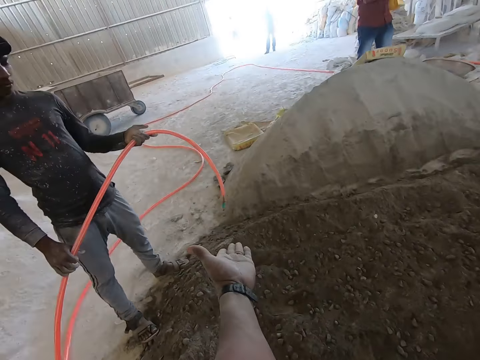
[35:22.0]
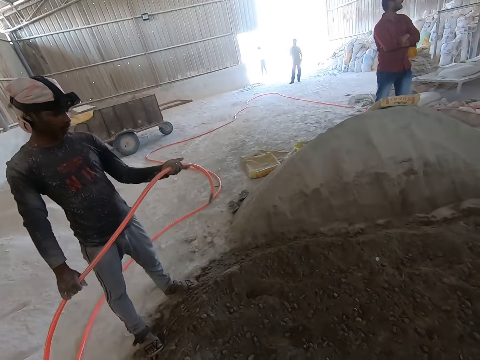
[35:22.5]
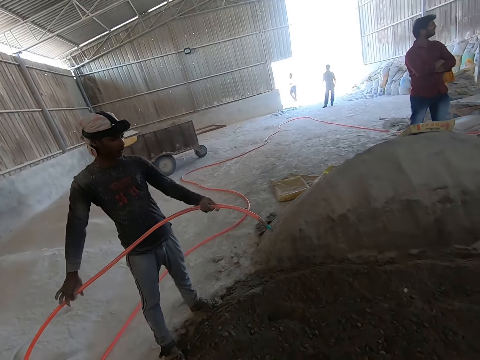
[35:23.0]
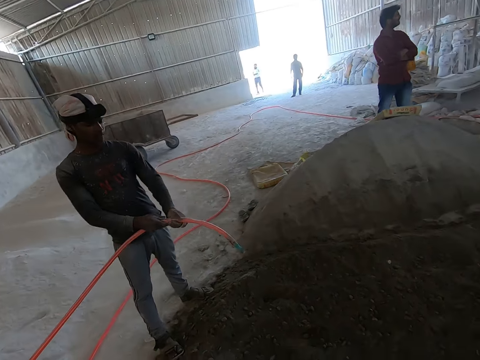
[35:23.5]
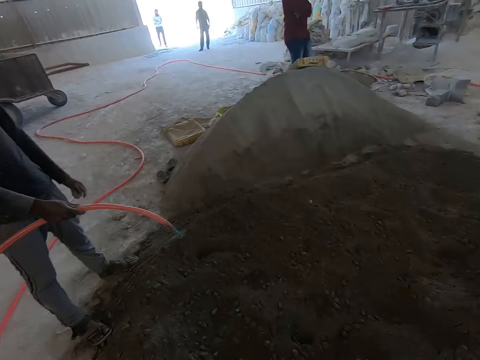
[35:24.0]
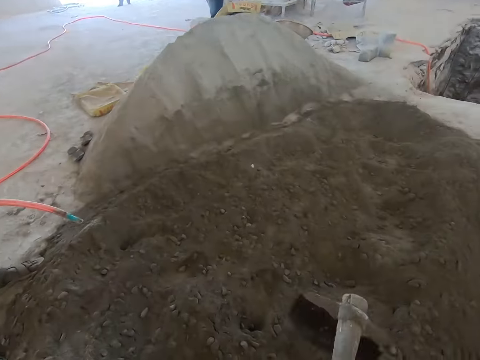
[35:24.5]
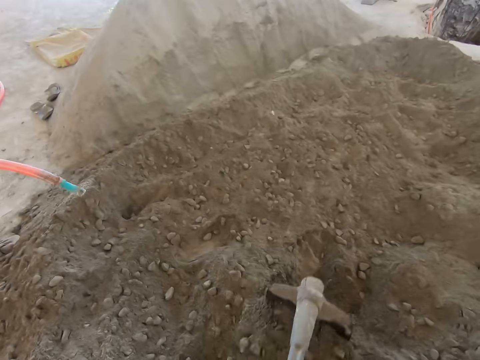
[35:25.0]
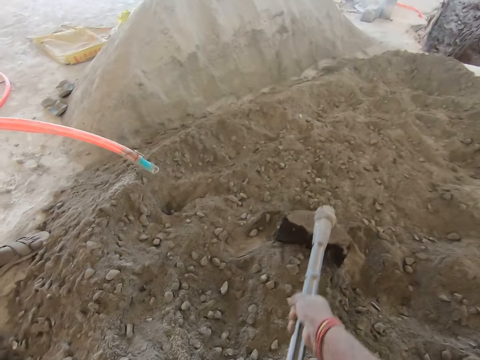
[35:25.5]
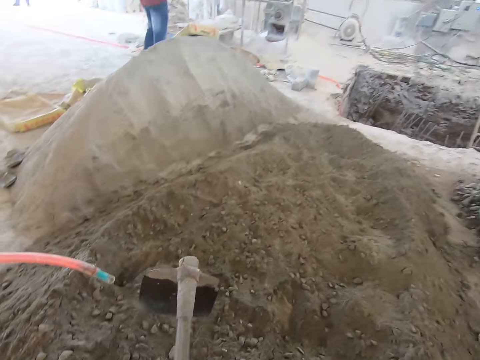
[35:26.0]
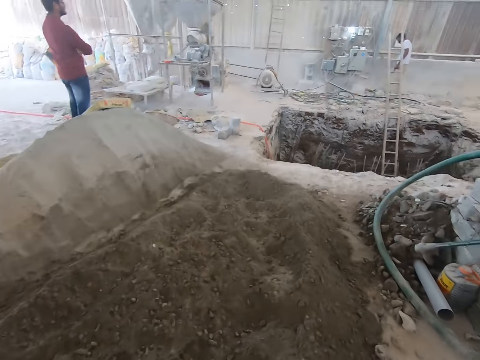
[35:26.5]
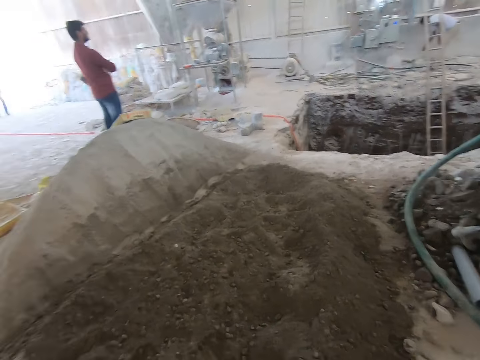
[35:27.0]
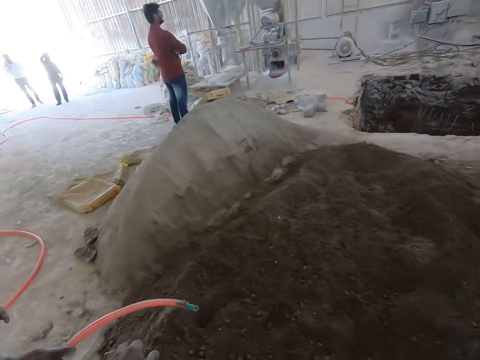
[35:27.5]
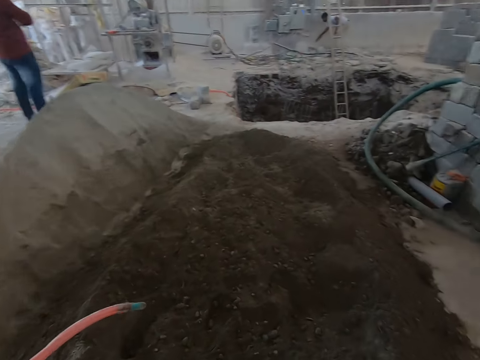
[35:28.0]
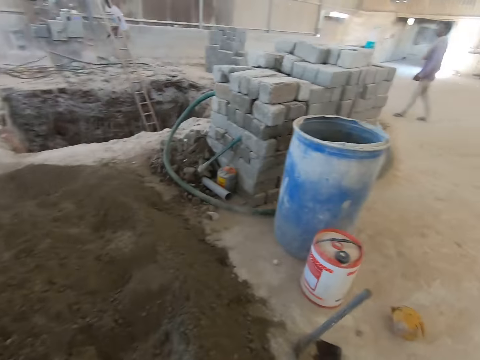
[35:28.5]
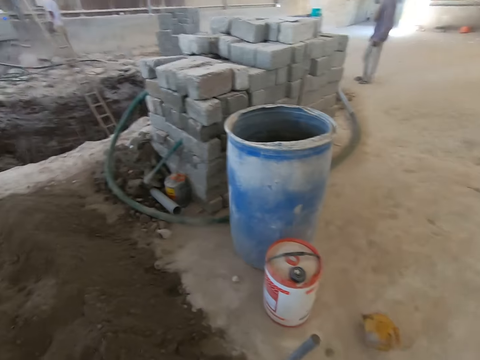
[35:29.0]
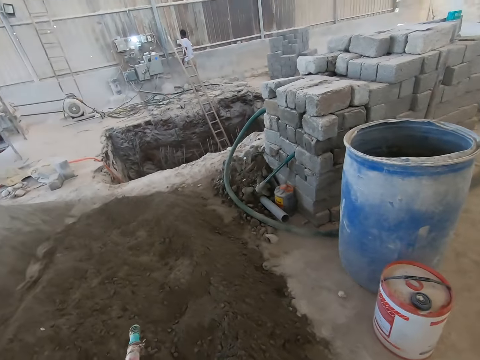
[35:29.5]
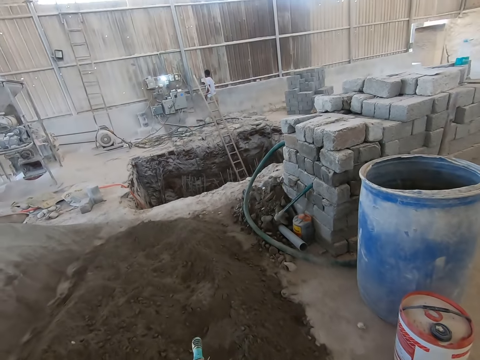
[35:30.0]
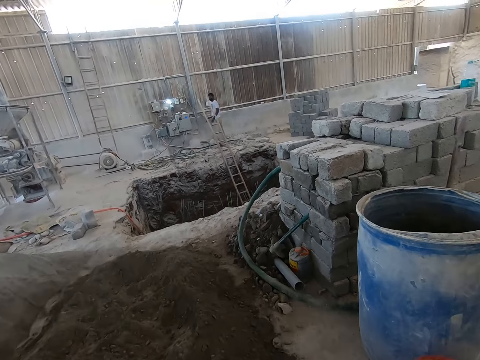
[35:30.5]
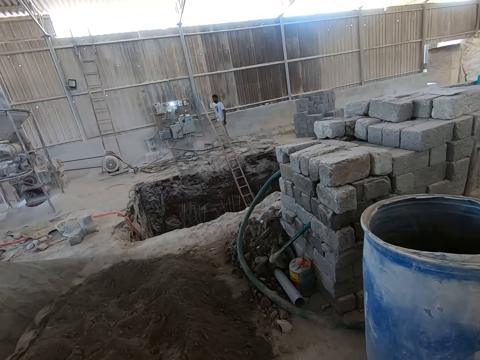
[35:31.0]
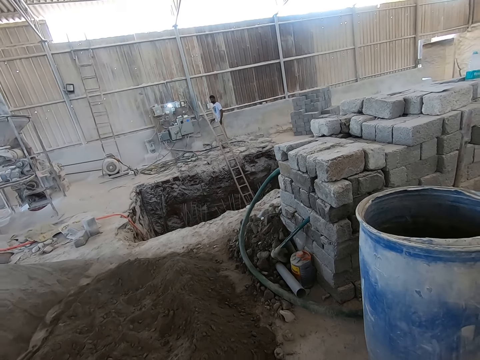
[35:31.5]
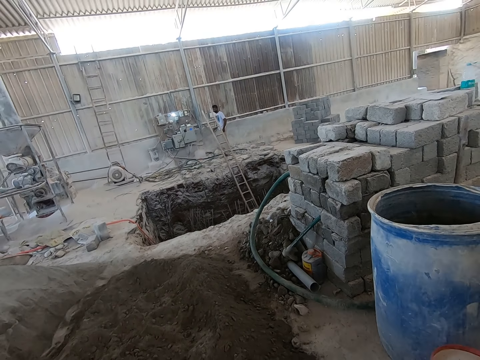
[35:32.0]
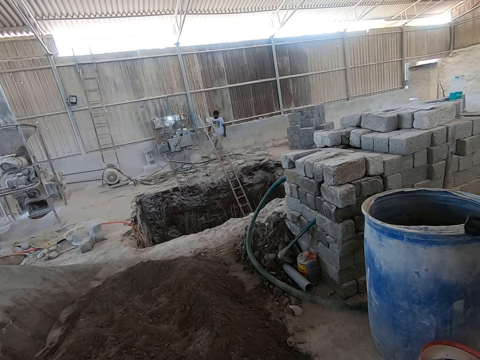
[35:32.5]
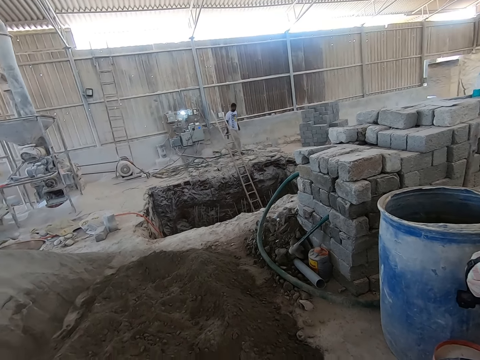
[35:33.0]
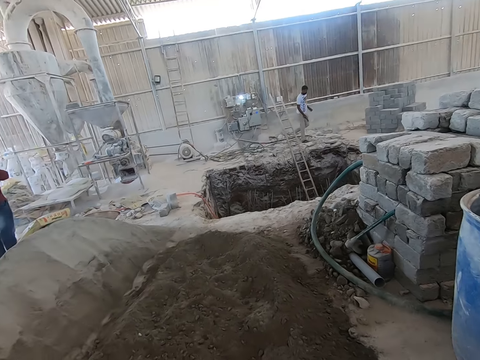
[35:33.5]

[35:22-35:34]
The camera wearer gestures at a man. The man holds the hose pipe. The camera wearer digs the soil with a hoe. He takes the hose from the man with his left hand. He interacts with the man.

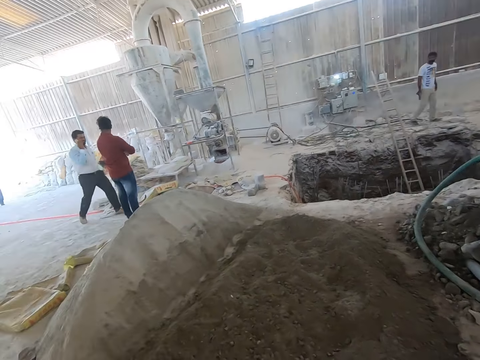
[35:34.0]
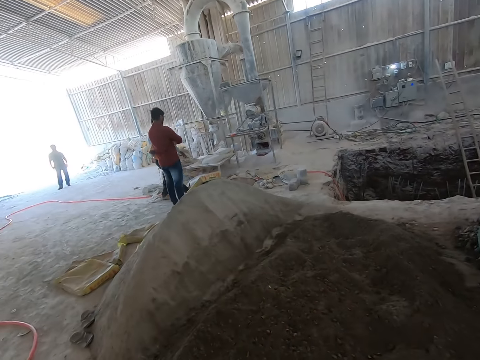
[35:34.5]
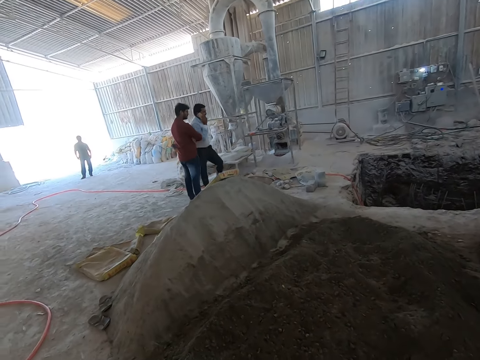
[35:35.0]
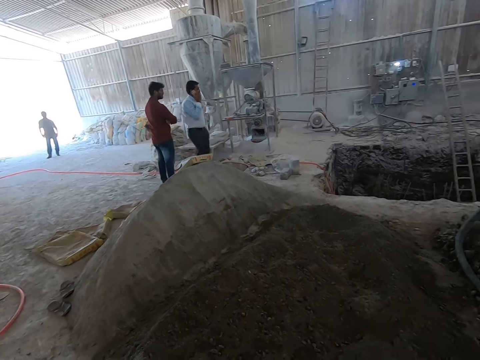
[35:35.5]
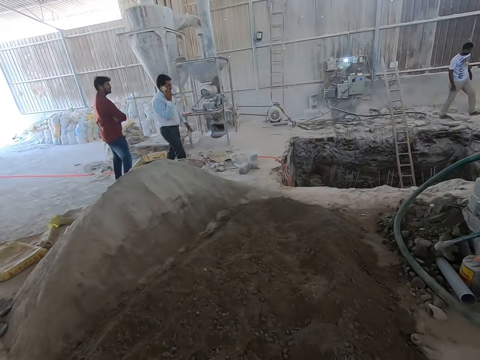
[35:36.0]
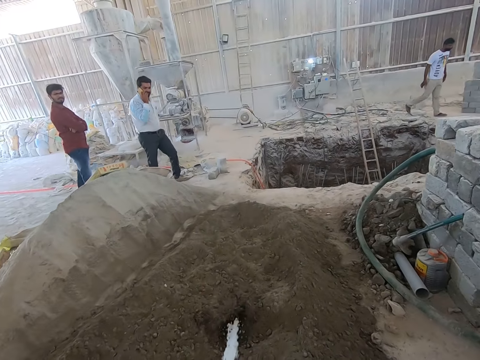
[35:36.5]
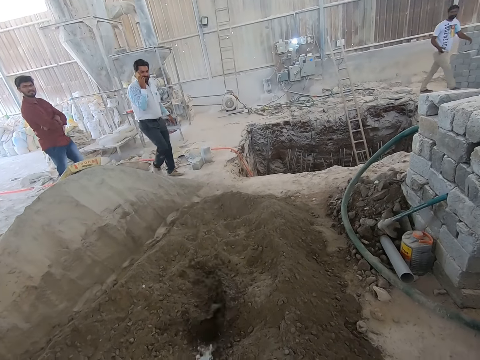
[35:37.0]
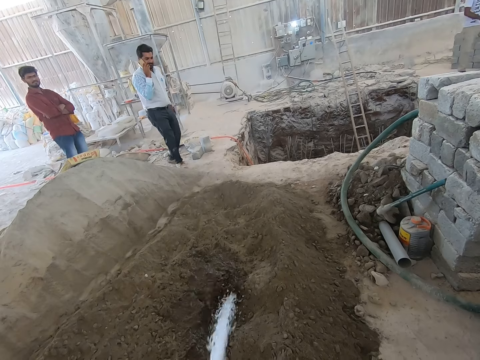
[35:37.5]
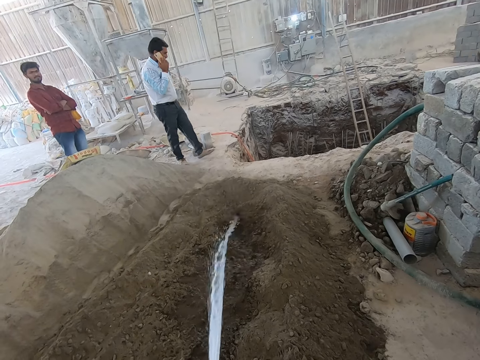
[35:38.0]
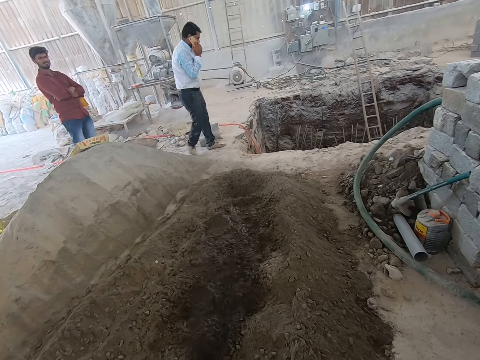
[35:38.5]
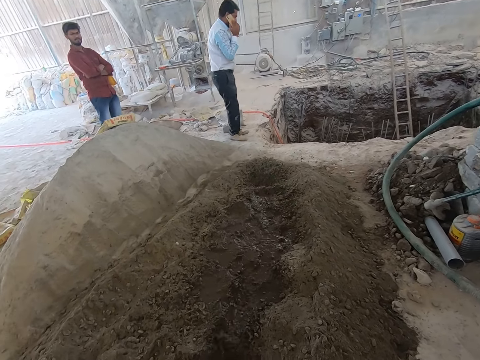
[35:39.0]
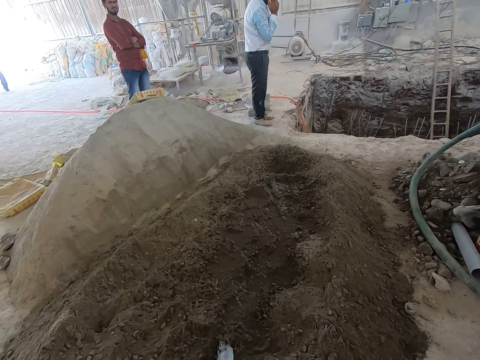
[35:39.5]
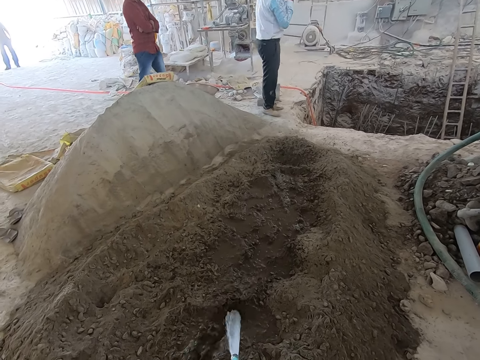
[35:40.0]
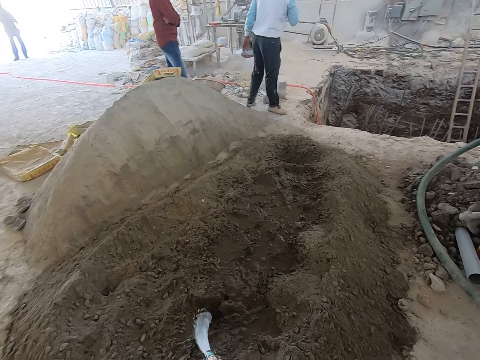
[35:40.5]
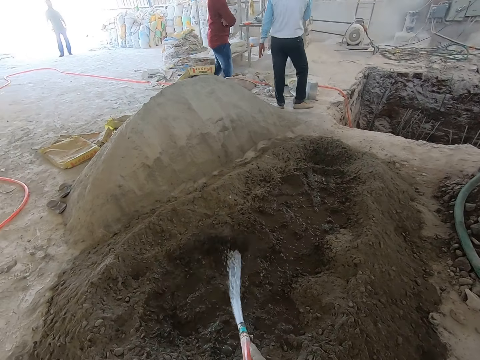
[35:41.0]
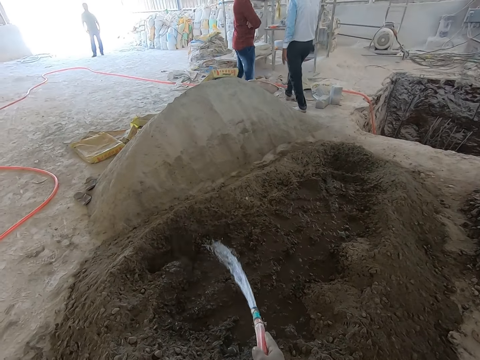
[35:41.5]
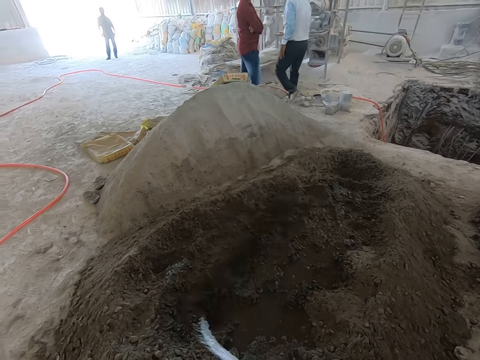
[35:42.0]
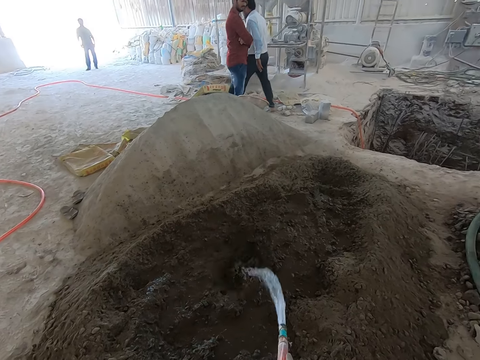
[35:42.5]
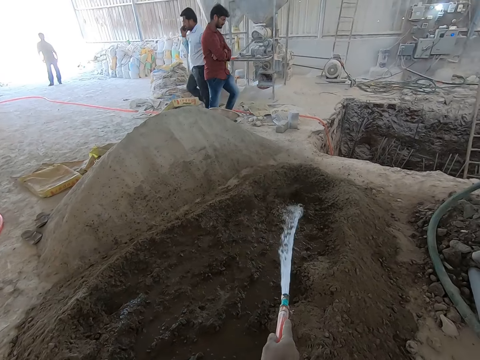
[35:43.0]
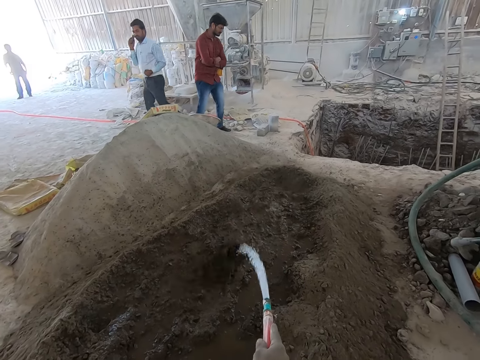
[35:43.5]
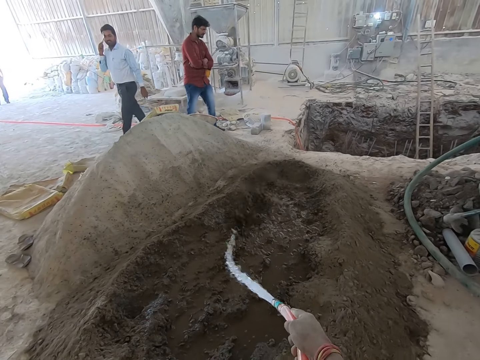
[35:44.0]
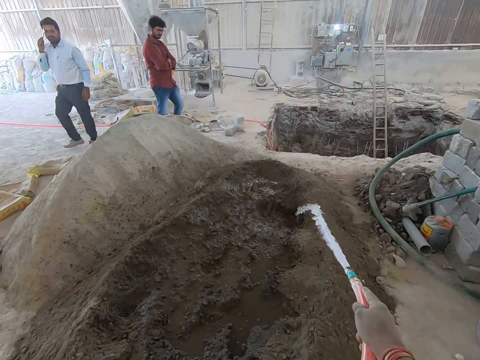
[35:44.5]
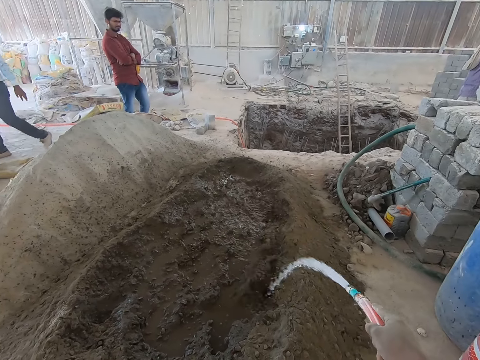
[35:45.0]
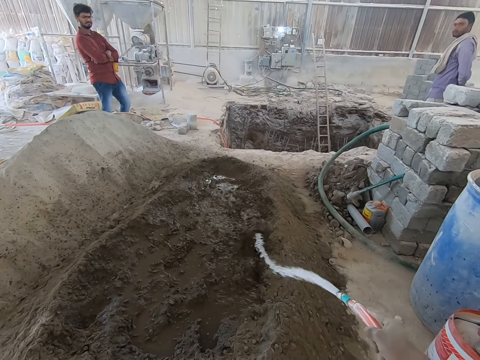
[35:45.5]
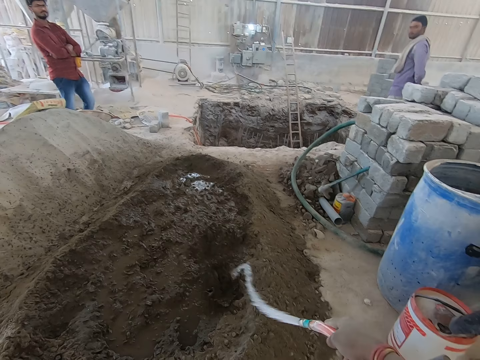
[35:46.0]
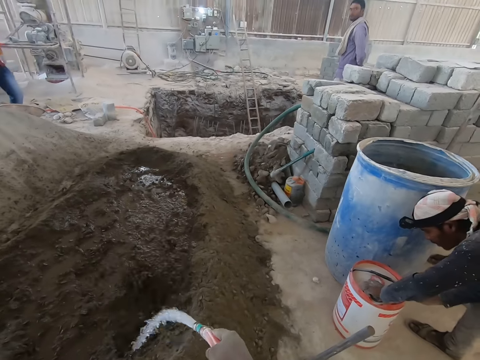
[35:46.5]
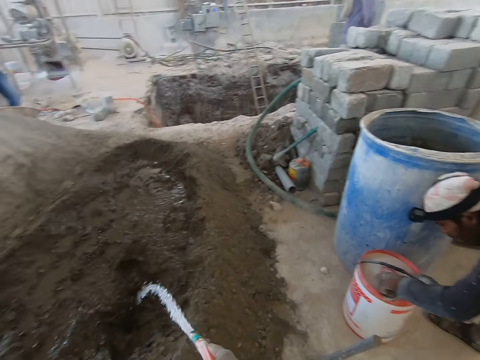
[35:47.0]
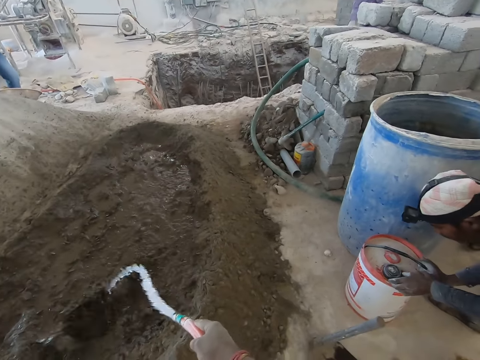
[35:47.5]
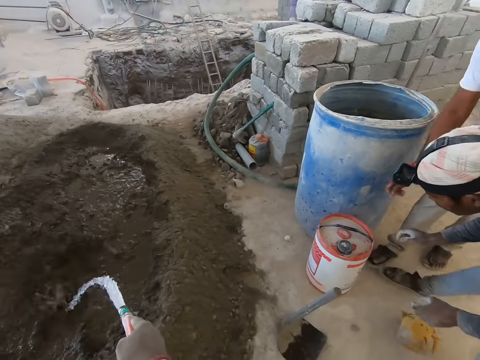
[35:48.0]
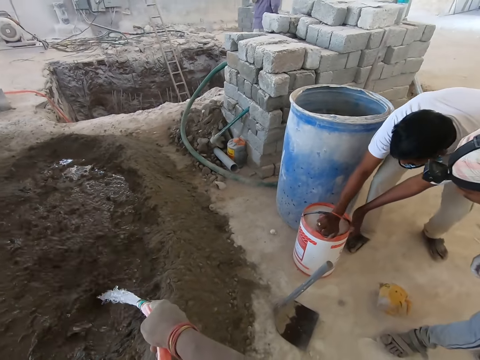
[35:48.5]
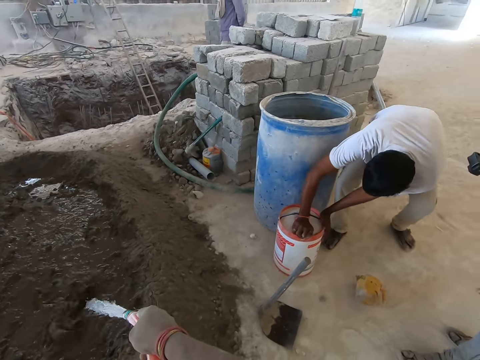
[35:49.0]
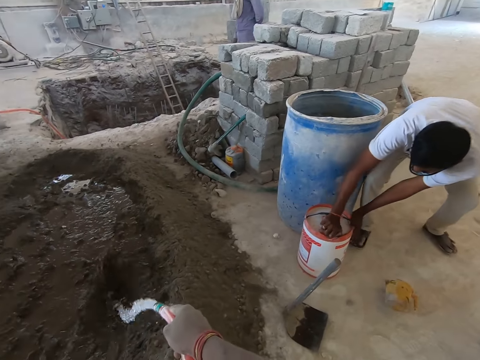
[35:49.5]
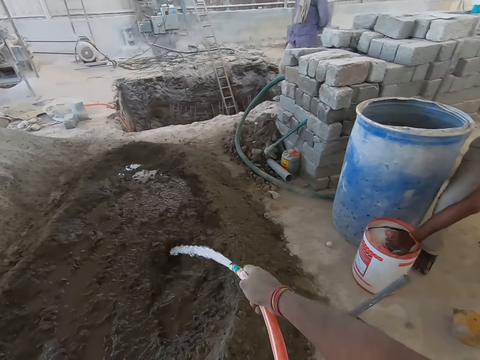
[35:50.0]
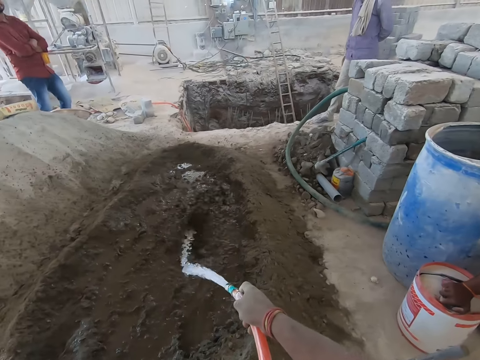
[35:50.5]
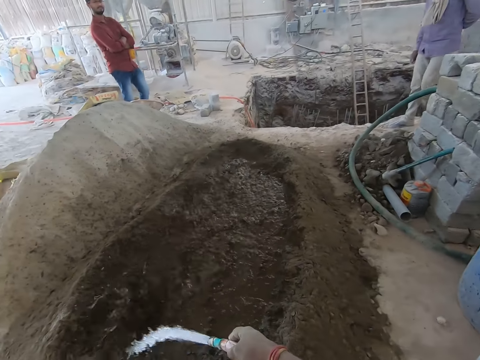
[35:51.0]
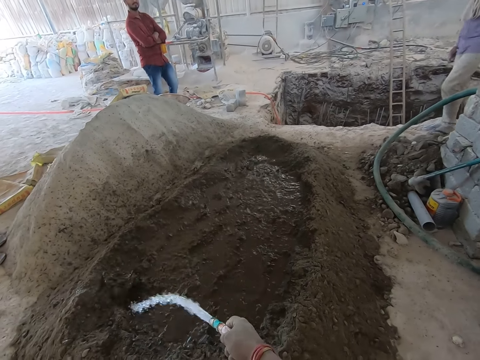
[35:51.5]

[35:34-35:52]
The camera wearer waters the sand on the floor with the hose in both hands. They pour water on the soil with a hose pipe. They interact with a man. Another man opens a bucket with both hands. The first man opens a bucket with both hands.
